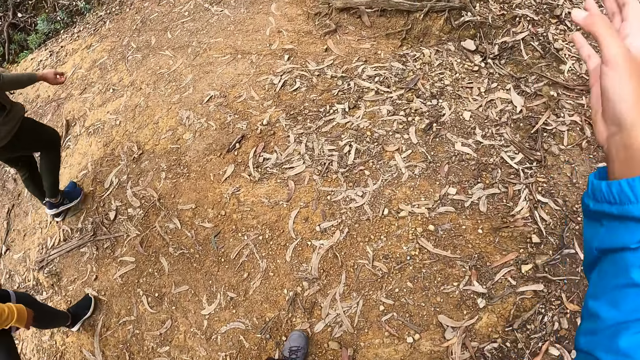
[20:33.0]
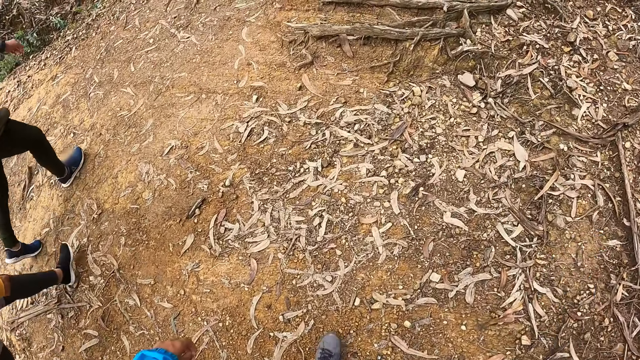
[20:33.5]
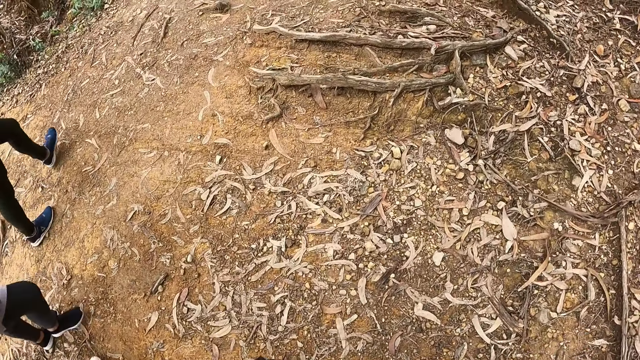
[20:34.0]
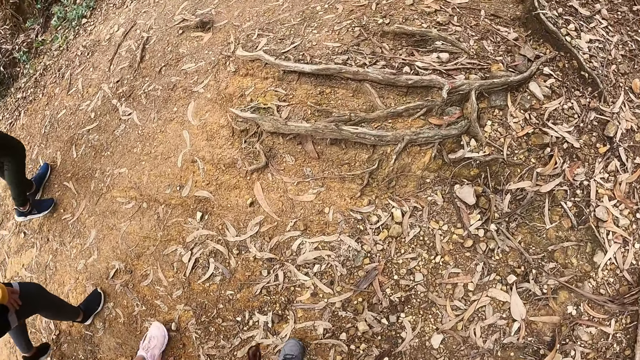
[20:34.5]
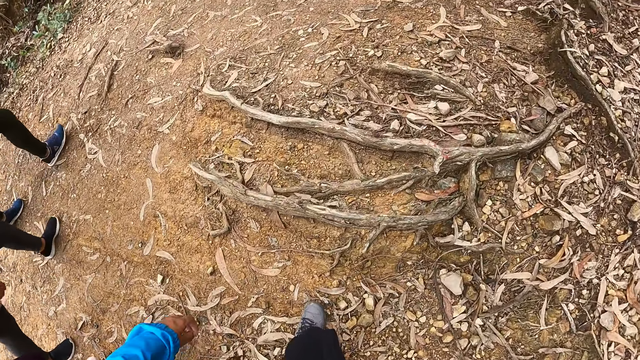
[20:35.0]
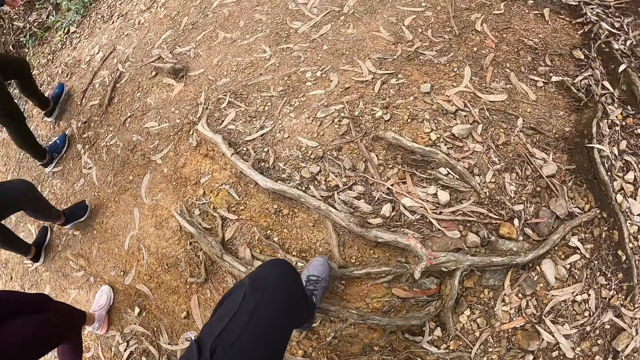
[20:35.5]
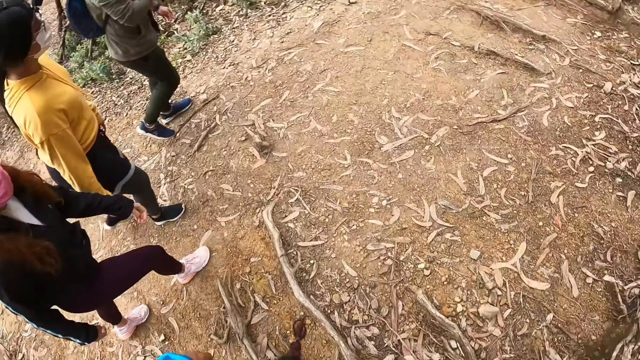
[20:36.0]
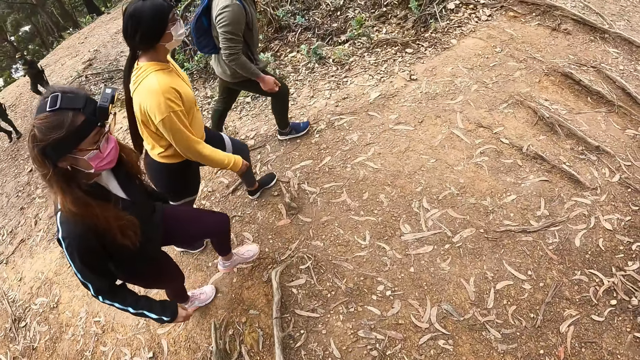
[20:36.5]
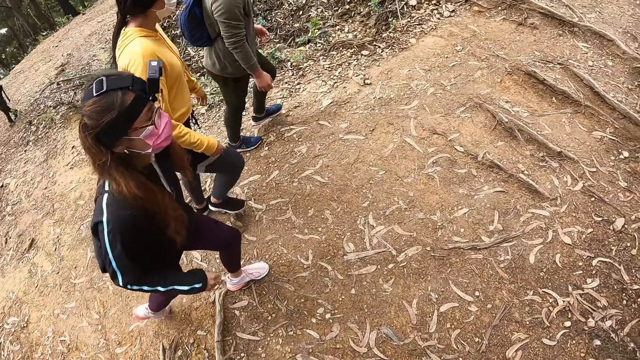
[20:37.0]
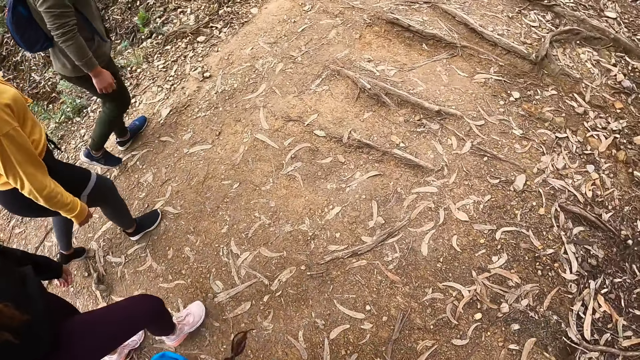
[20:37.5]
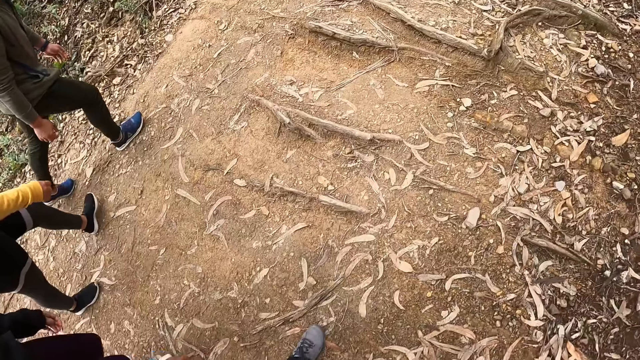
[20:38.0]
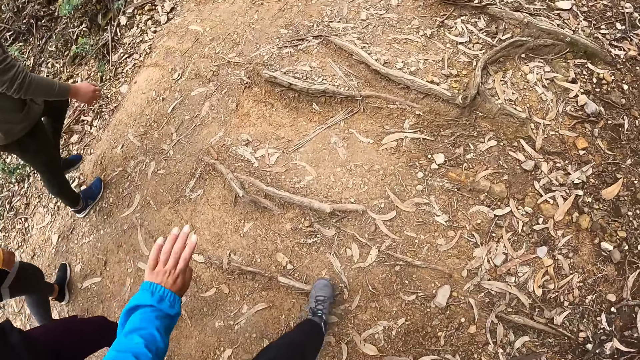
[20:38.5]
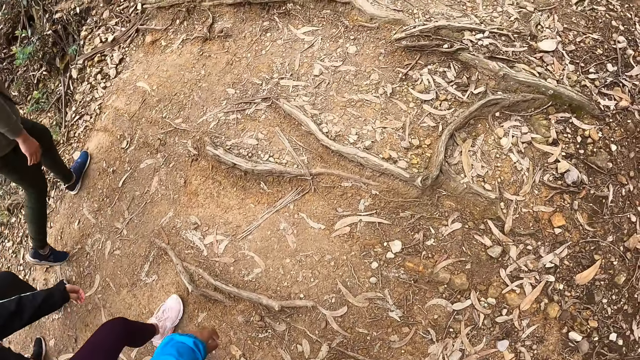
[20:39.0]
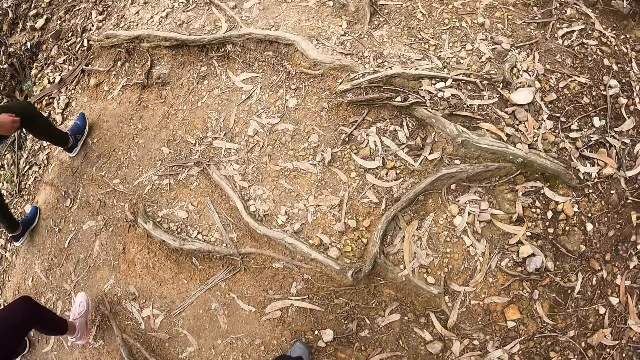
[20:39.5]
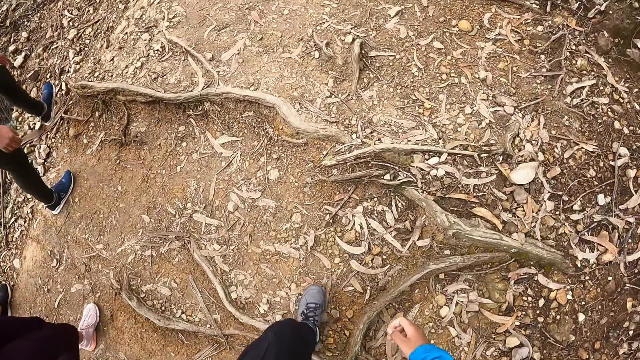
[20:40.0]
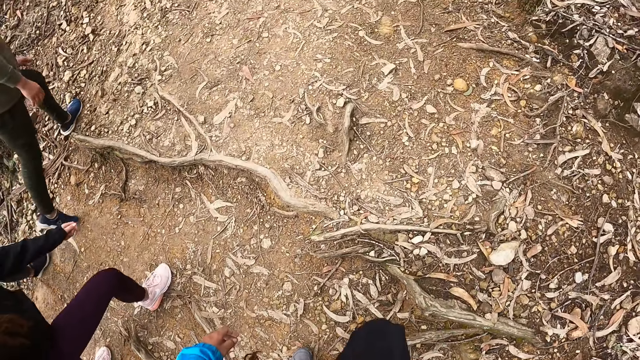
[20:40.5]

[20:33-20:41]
The camera wearer walks up the hill. A lady walks up the hill.

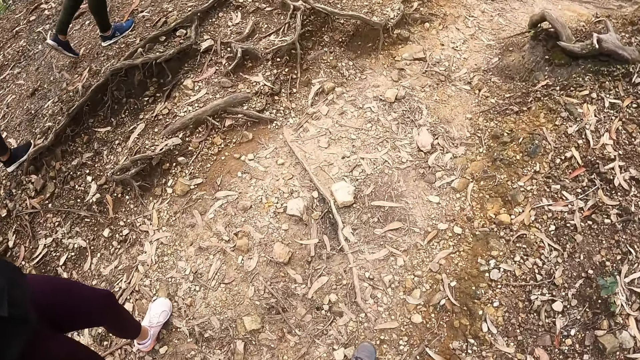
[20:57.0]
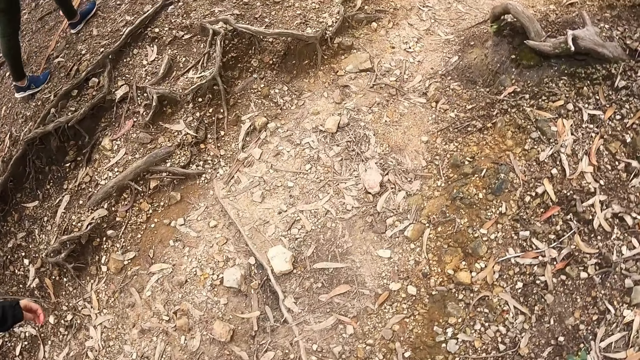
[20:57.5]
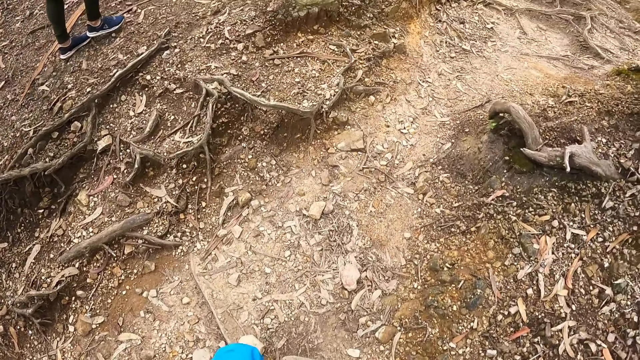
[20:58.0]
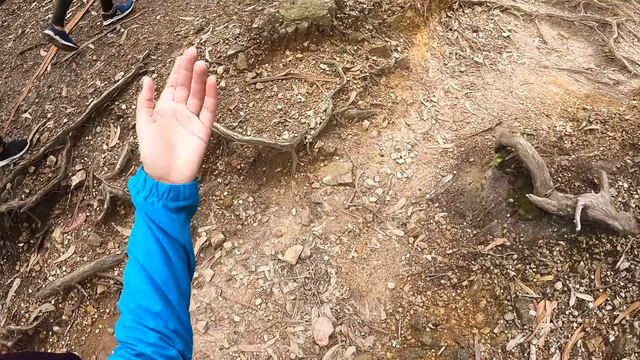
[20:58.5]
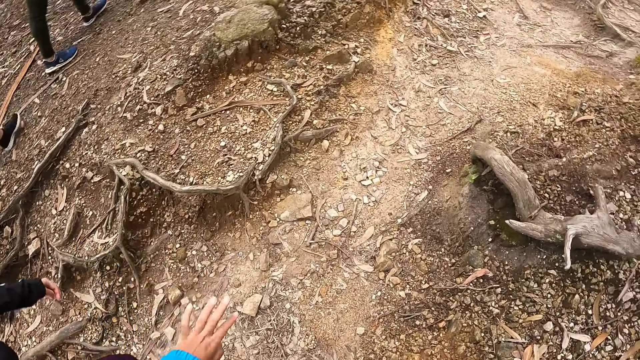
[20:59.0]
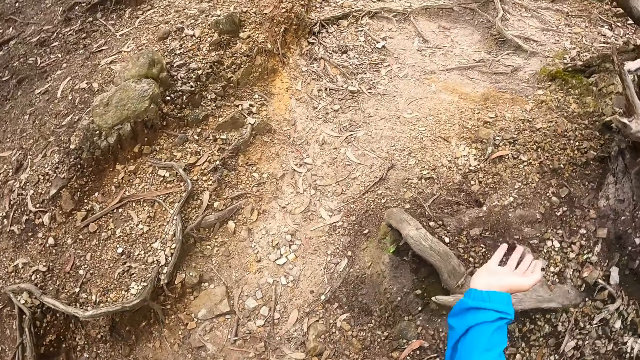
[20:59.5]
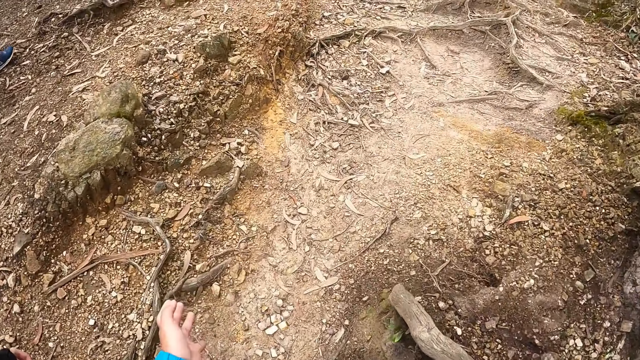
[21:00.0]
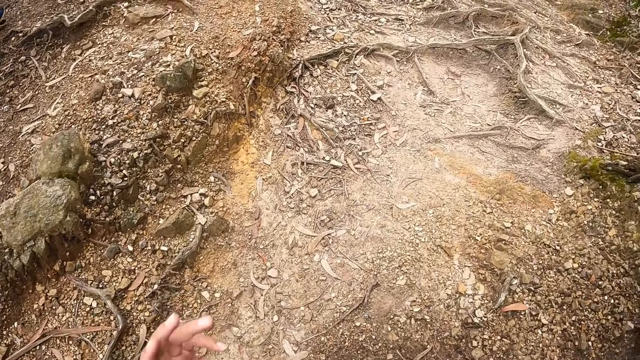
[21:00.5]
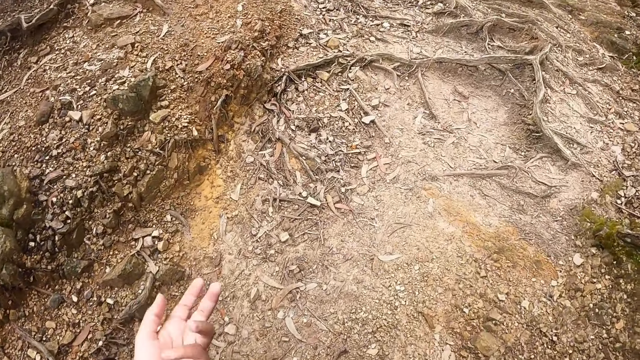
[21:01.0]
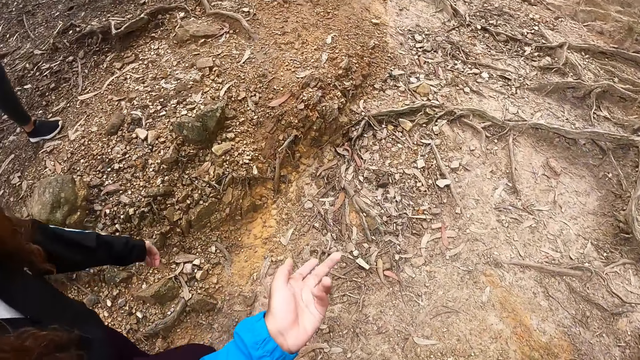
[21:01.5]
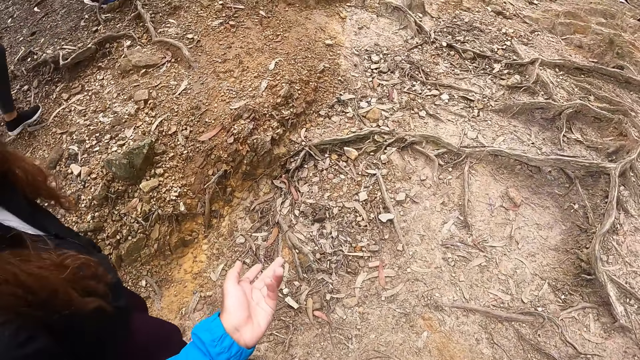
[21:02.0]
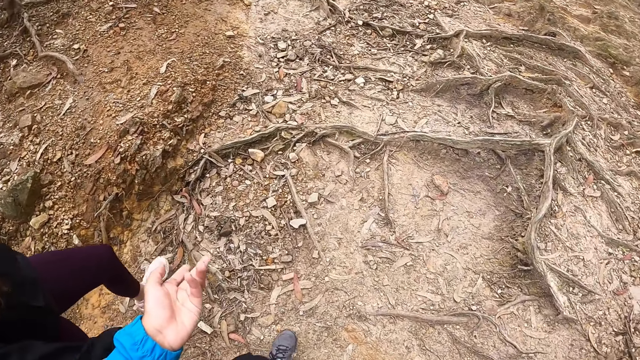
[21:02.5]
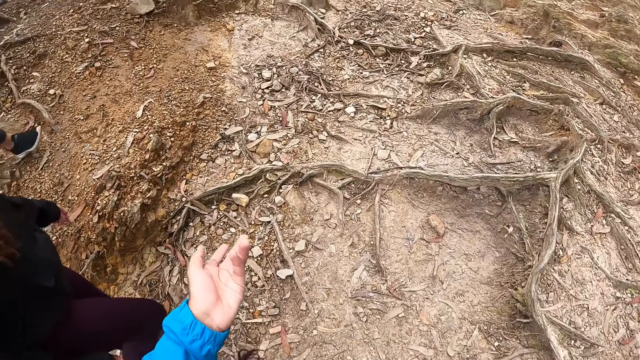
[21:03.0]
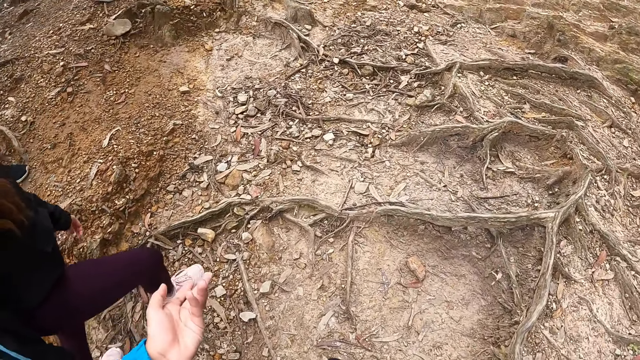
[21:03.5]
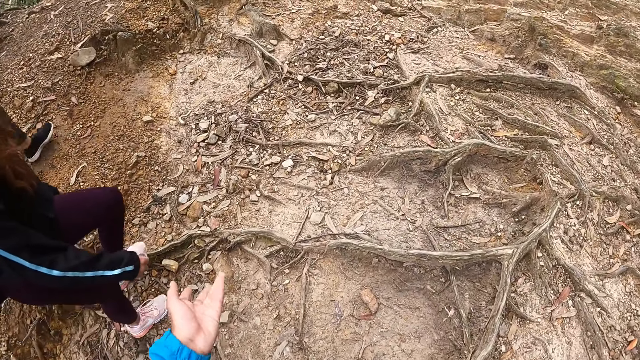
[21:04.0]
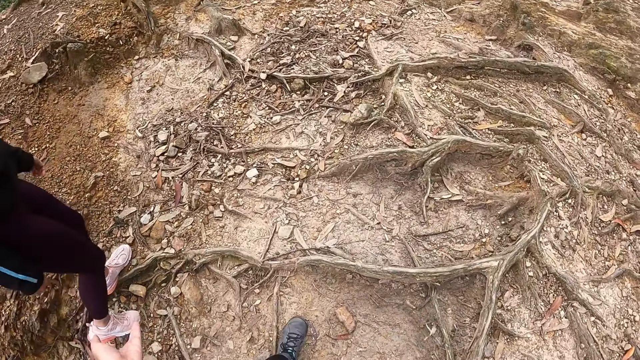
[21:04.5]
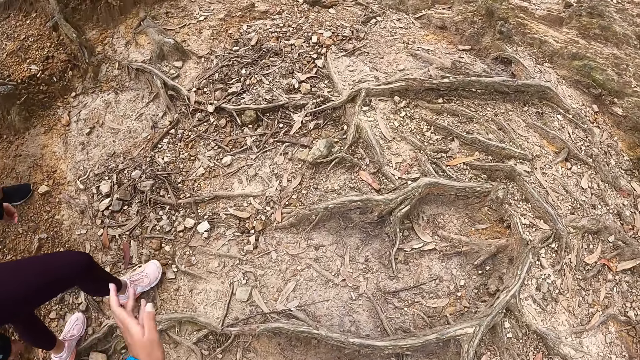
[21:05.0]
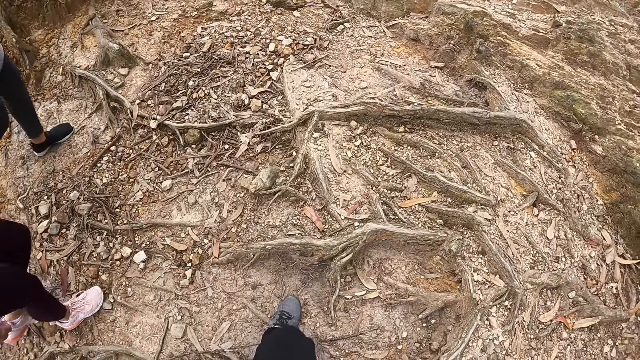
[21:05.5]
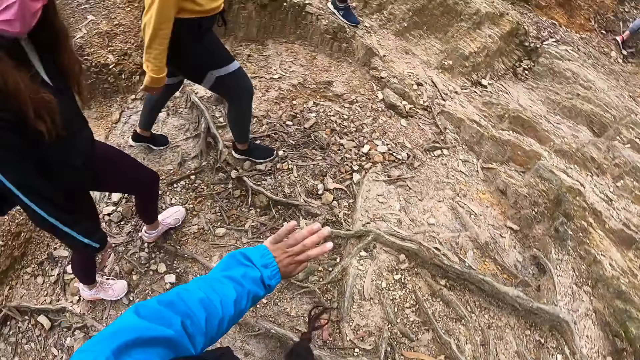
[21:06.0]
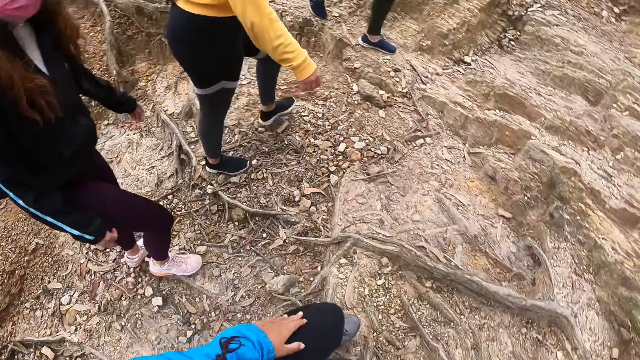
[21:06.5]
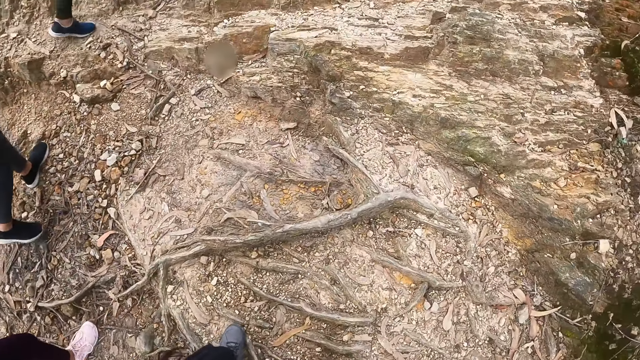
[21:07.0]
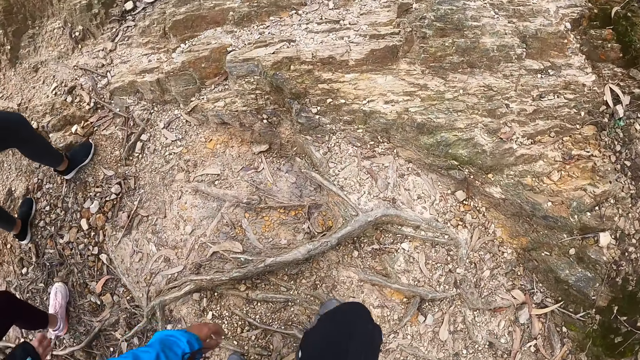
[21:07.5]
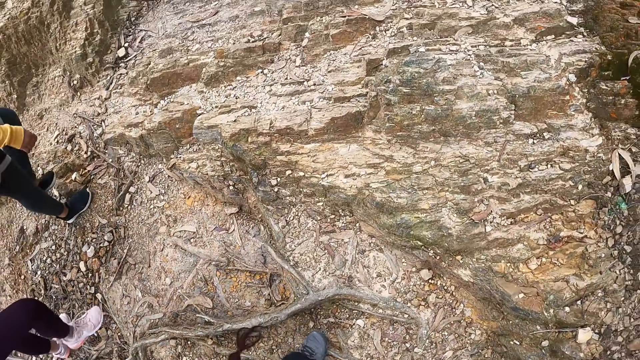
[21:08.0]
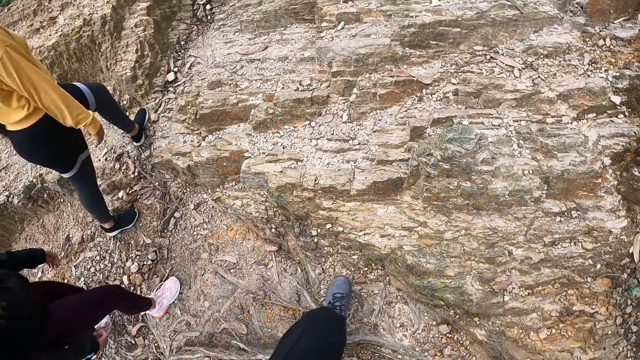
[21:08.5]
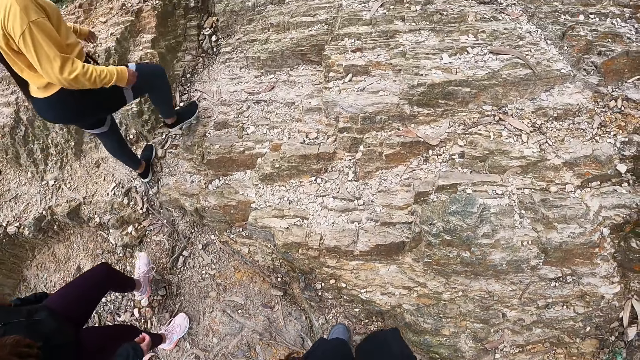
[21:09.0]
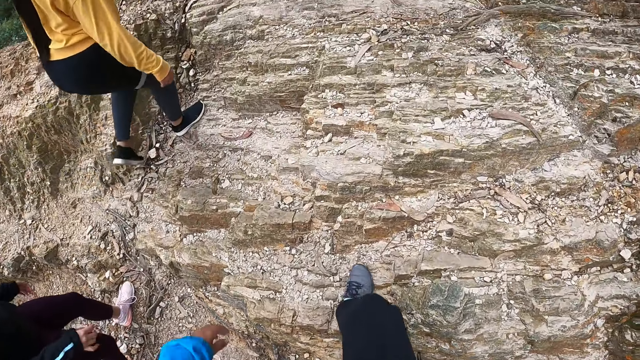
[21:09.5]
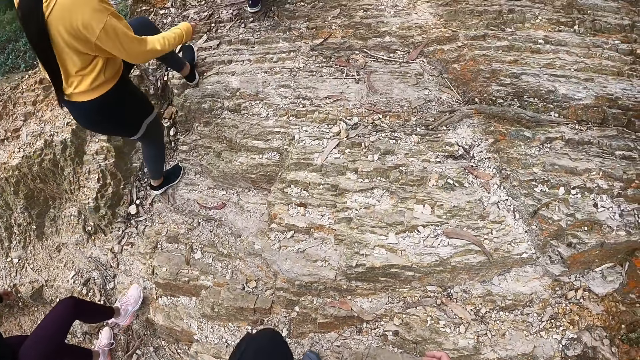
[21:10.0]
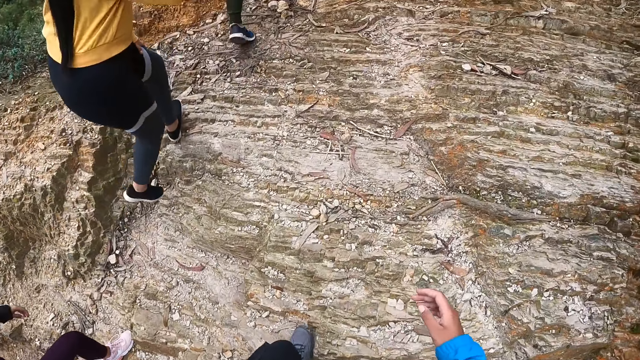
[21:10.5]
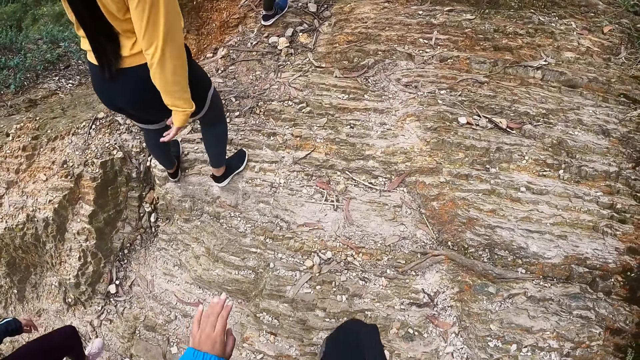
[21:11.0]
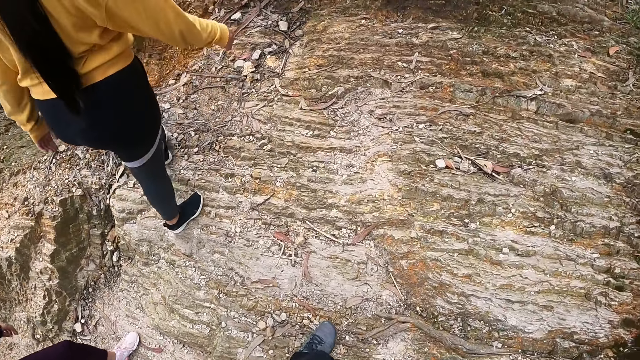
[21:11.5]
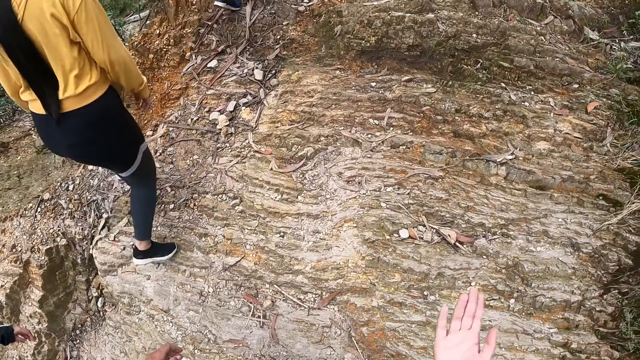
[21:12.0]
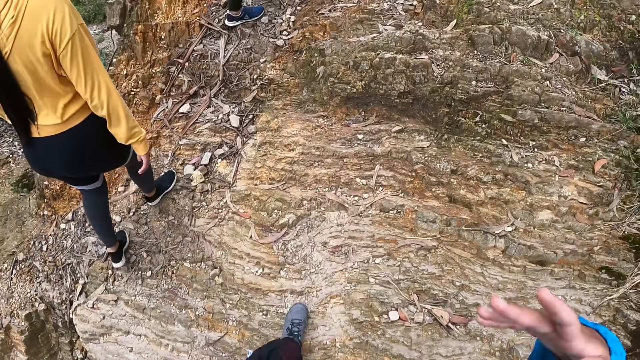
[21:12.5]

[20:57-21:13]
The camera wearer gestures with his hands. He walks up the hill. He looks around. He walks up the hill.
